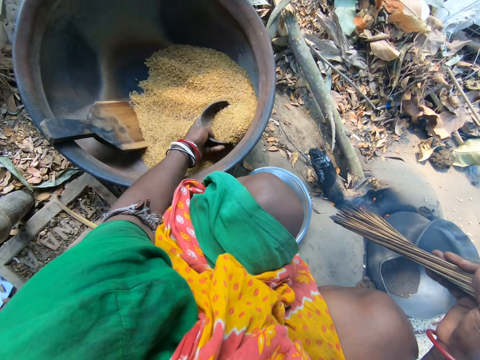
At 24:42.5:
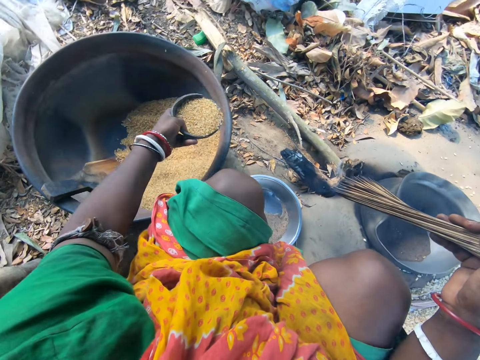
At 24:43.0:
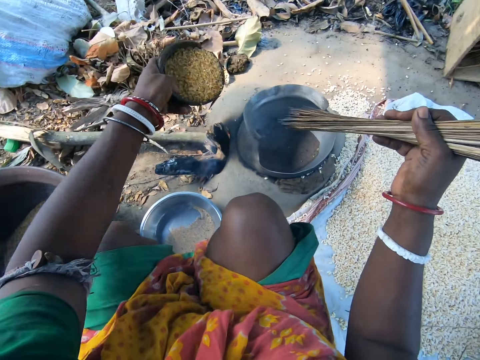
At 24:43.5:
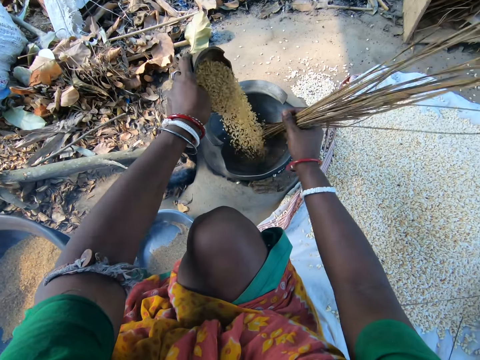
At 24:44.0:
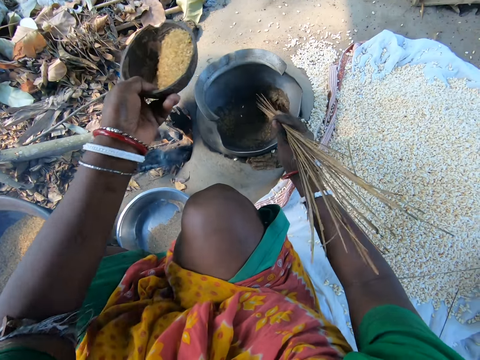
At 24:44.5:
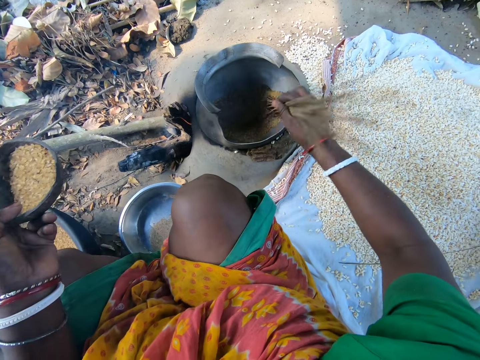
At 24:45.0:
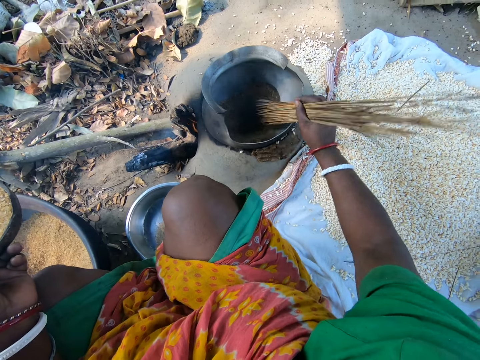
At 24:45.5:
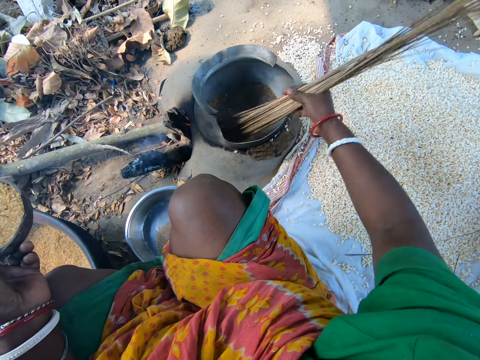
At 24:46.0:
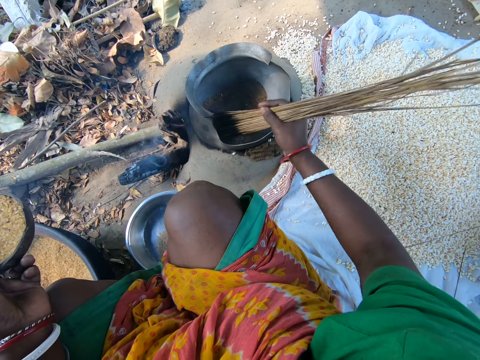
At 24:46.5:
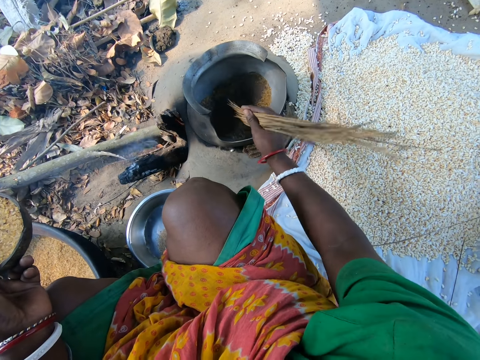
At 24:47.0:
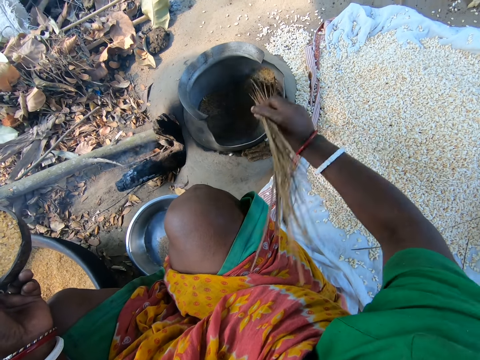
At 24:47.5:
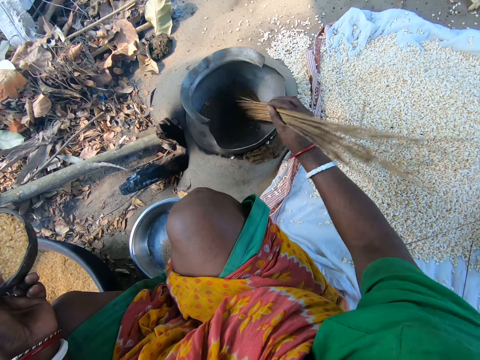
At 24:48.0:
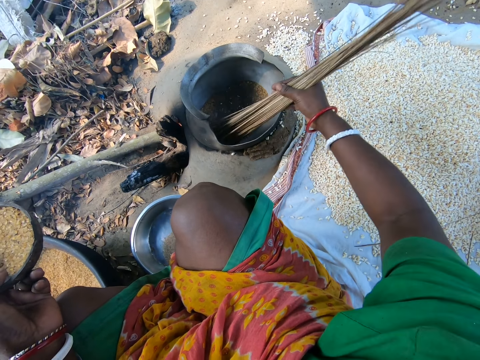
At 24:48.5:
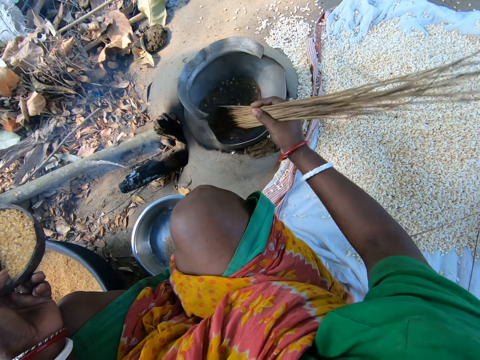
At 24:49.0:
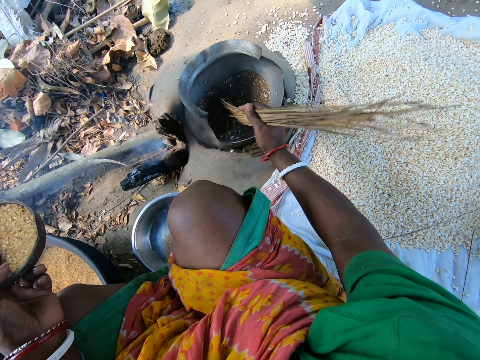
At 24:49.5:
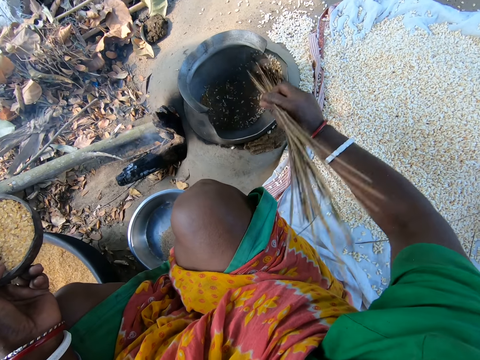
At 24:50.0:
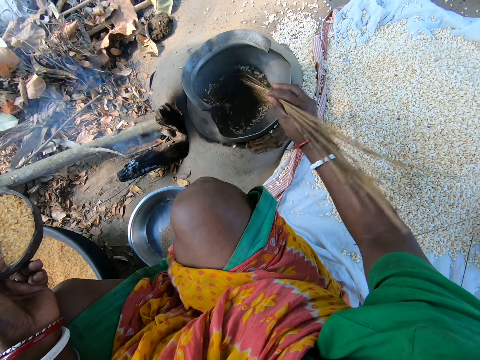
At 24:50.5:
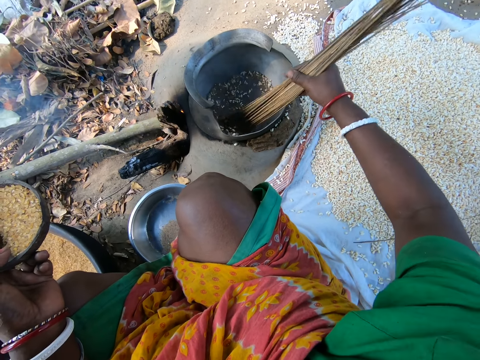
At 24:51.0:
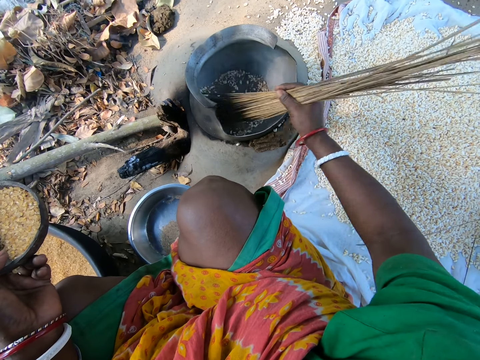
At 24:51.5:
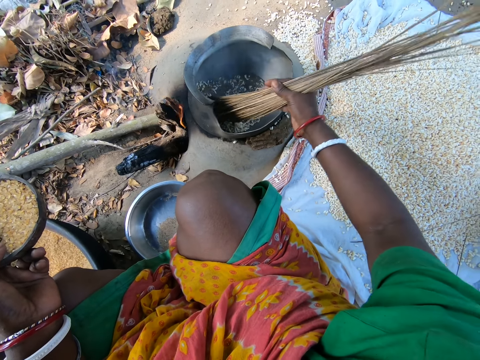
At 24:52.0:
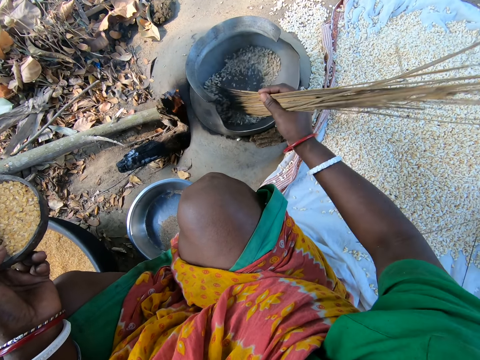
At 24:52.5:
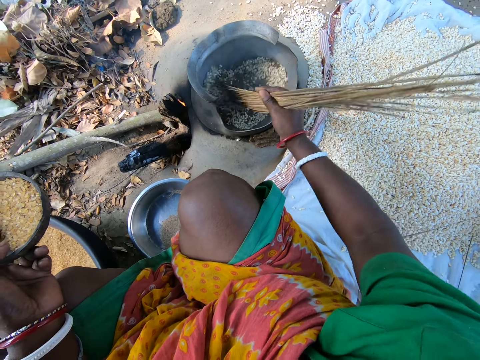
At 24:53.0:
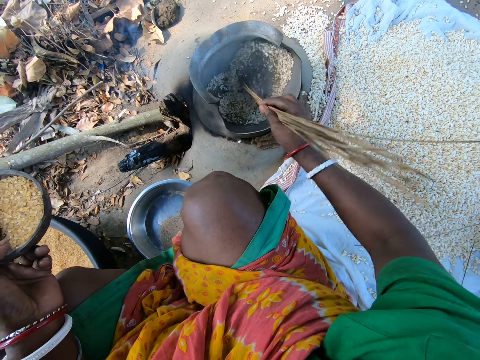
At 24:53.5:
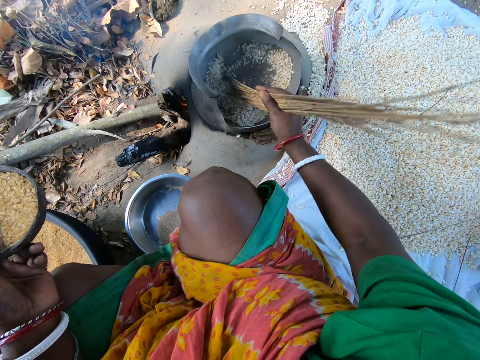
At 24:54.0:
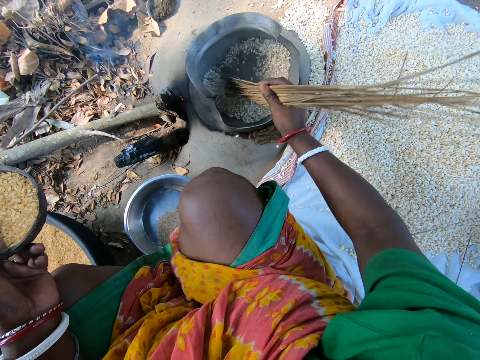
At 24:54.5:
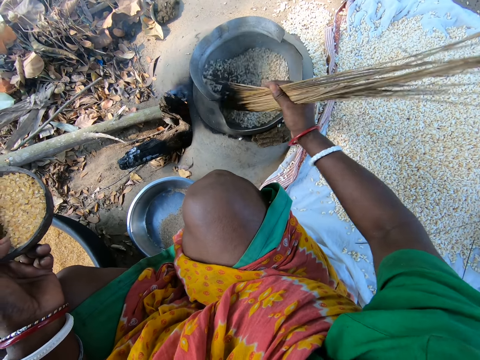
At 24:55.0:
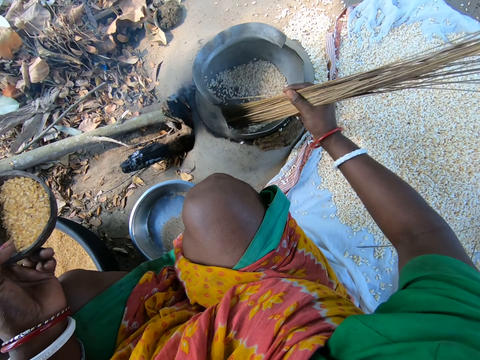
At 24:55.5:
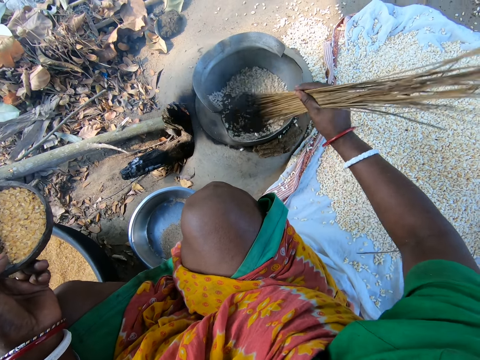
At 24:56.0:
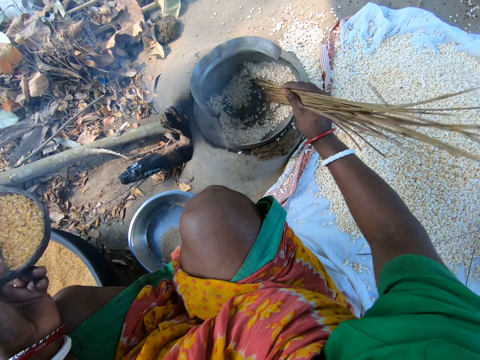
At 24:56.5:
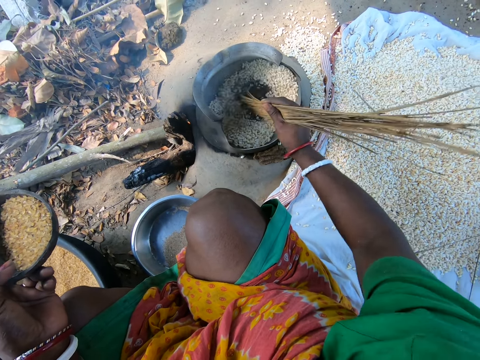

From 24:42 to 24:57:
The camera wearer fetches the seeds with the bowl. They drop the seeds in the pot. They stir the seeds inside the pot with the broomsticks.

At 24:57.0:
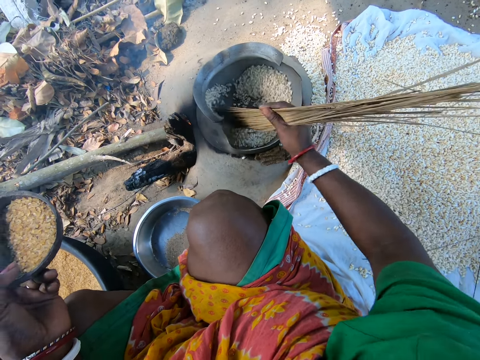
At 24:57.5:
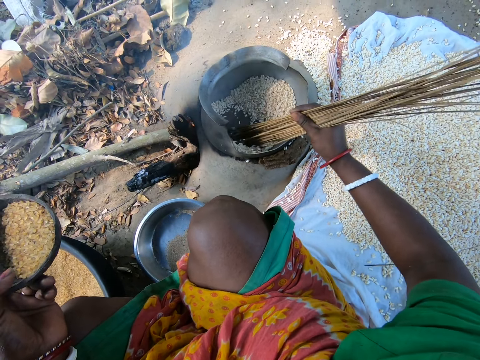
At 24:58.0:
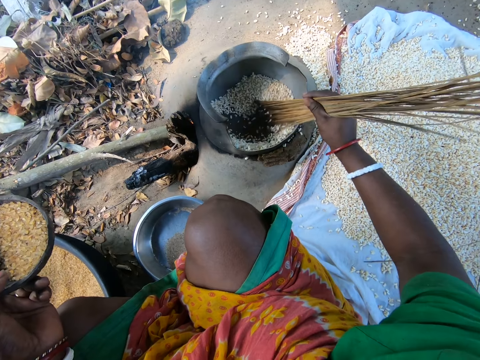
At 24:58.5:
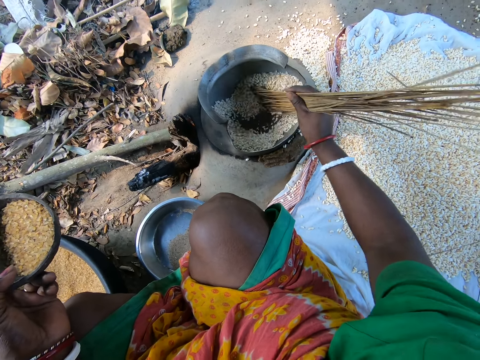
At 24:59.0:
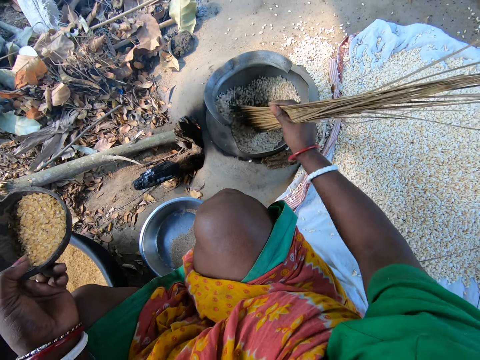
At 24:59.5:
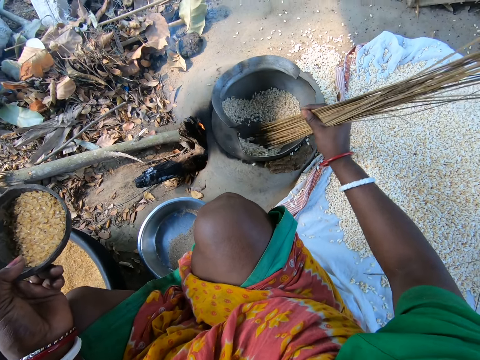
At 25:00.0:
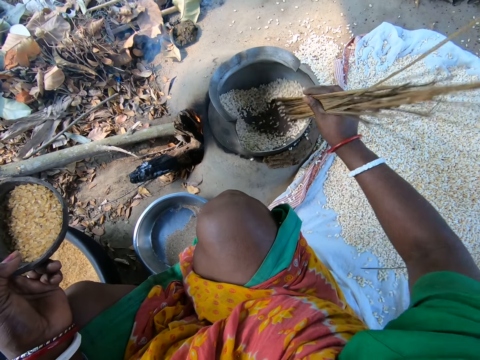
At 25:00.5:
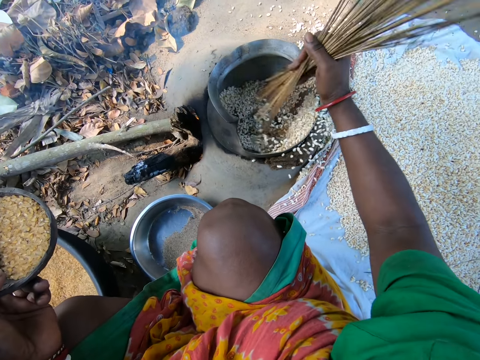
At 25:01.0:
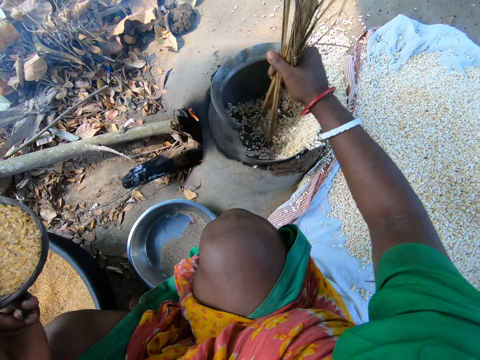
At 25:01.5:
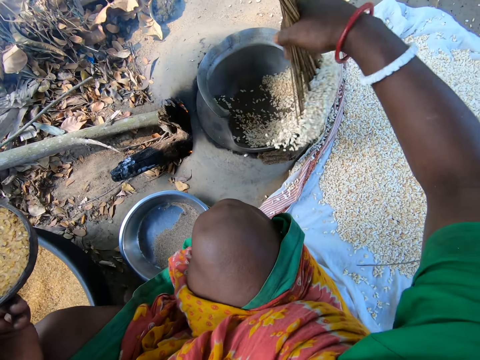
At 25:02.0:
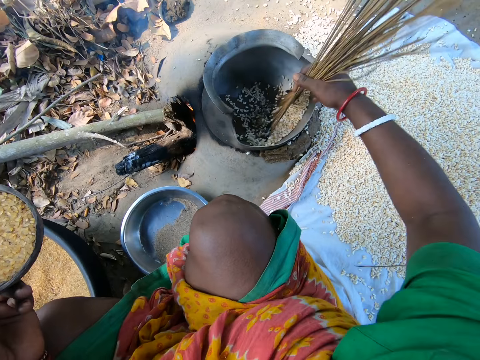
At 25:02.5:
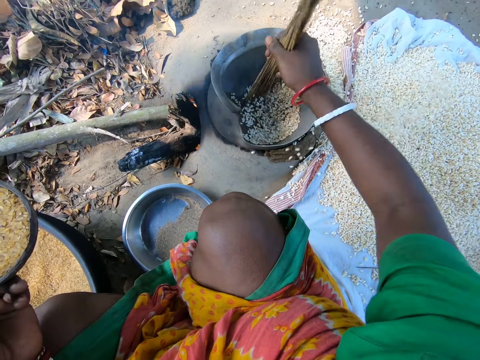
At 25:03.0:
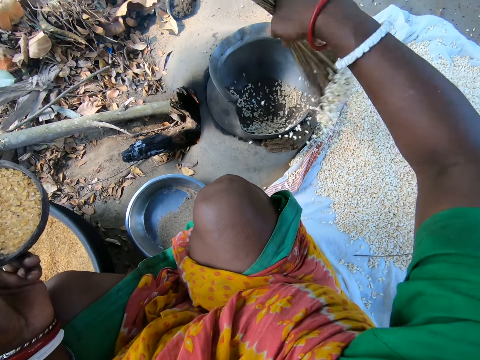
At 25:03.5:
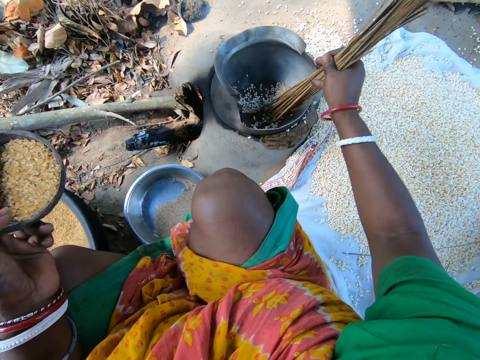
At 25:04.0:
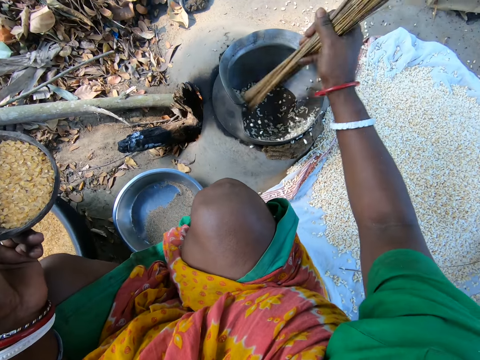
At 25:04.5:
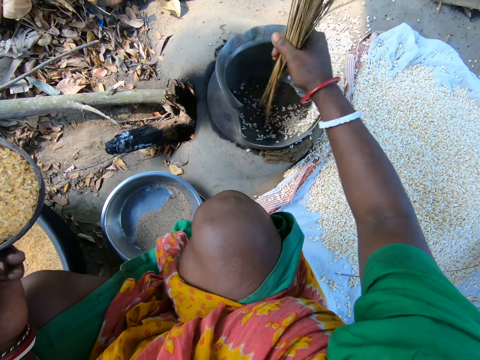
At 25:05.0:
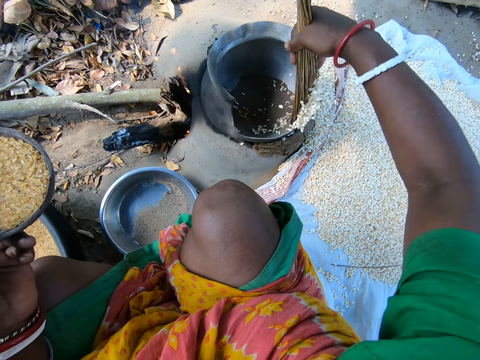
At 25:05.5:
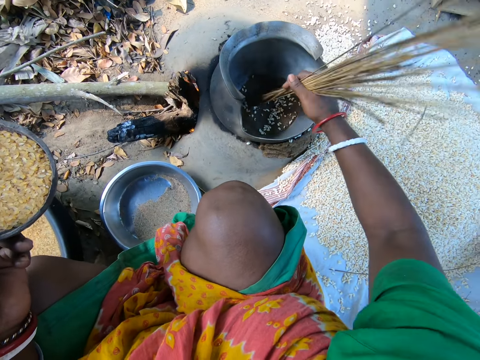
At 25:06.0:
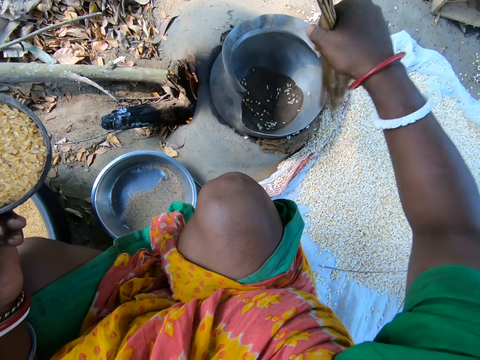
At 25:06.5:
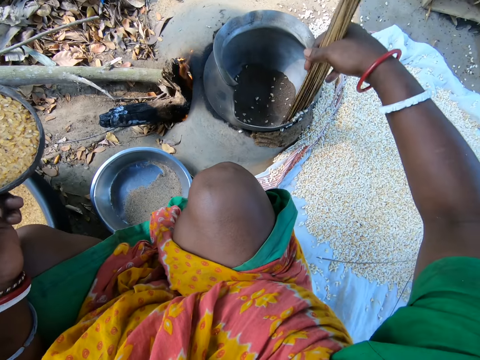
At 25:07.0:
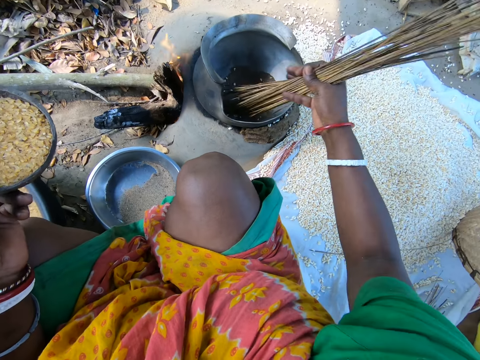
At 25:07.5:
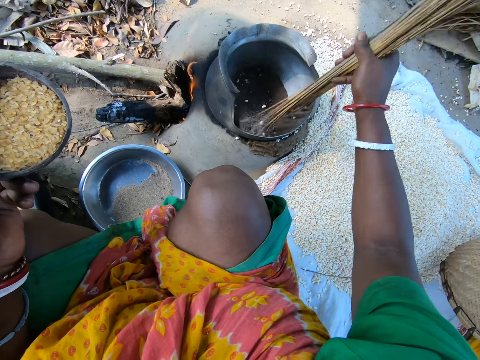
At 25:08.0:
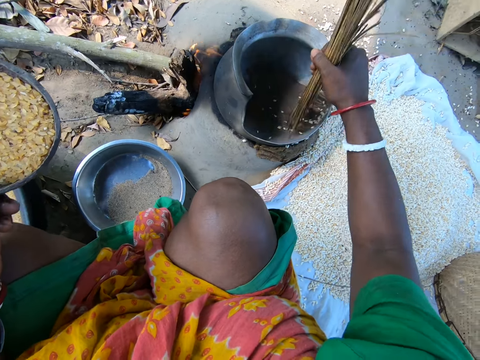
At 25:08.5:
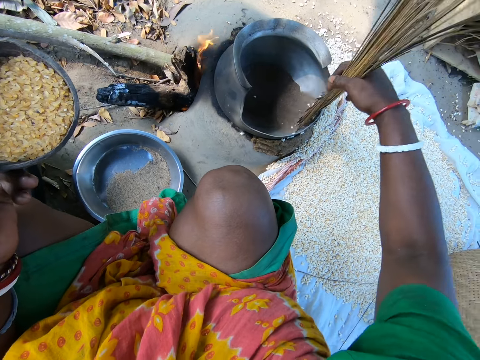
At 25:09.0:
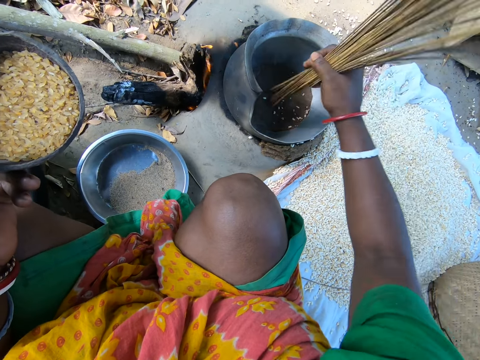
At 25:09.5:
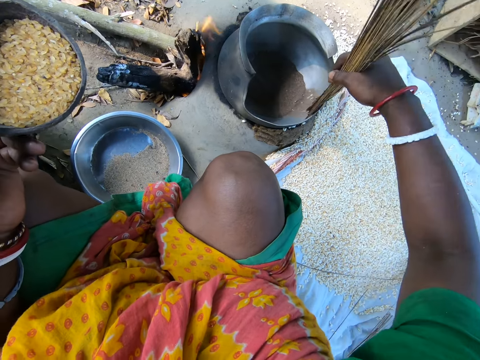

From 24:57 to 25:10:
The camera wearer sweeps the maize grains or seeds from the pot to a sack on the ground with the broomsticks. They stir the seeds inside the pot with the broomsticks. They remove the seeds from the pot with the broomsticks. They stir the seeds inside the pot with the broomsticks. They remove the seeds from the pot with the broomsticks.
